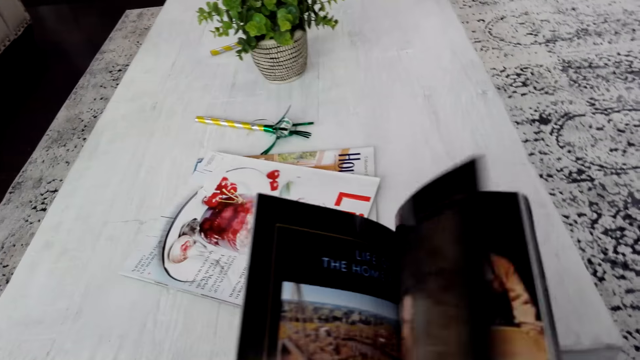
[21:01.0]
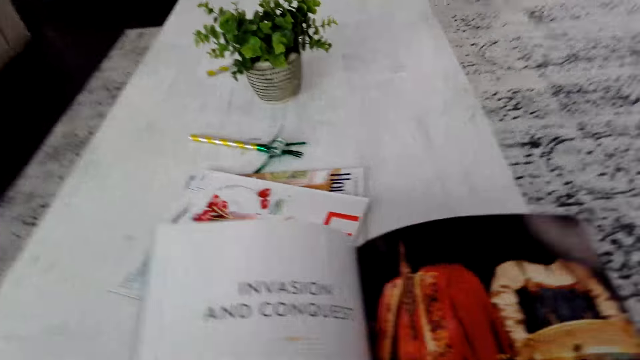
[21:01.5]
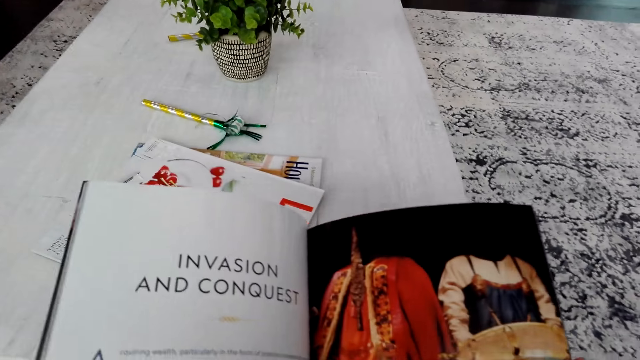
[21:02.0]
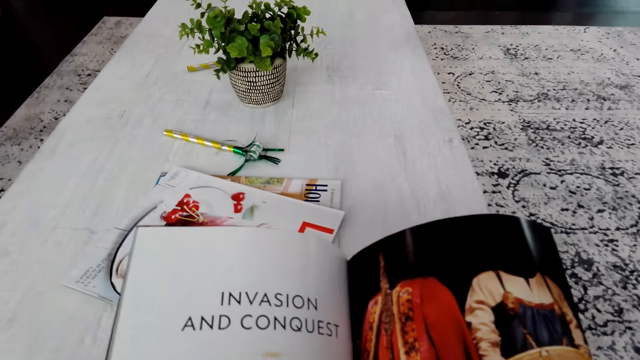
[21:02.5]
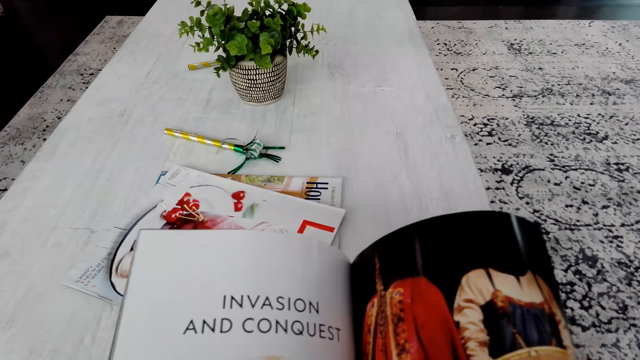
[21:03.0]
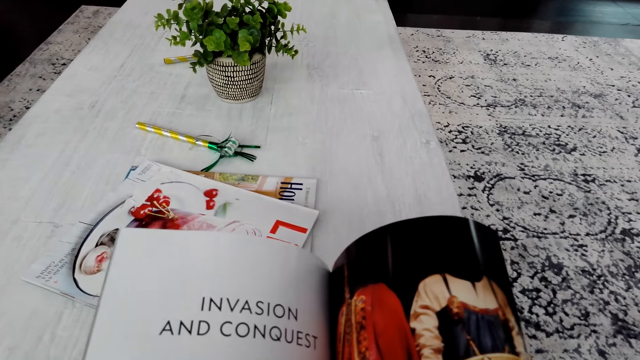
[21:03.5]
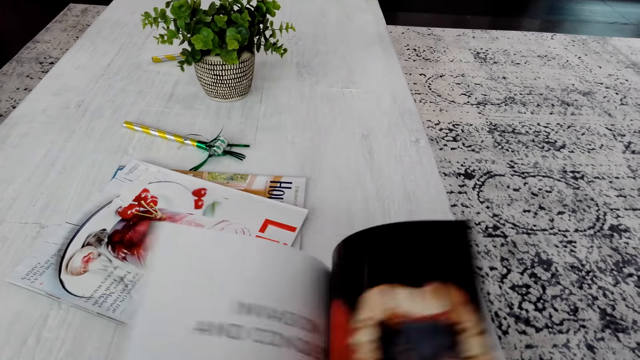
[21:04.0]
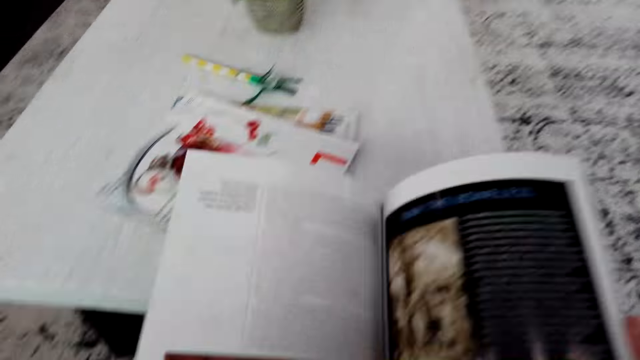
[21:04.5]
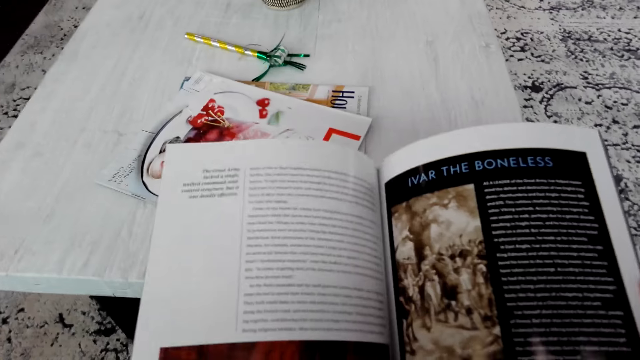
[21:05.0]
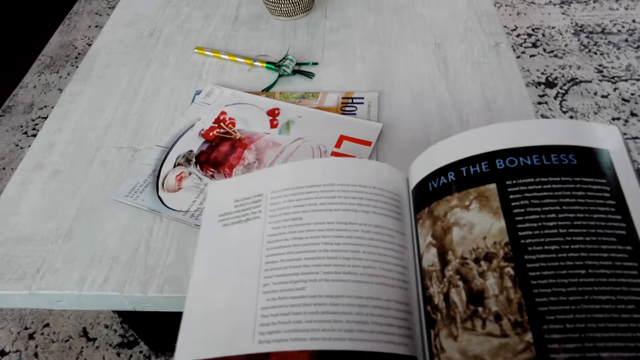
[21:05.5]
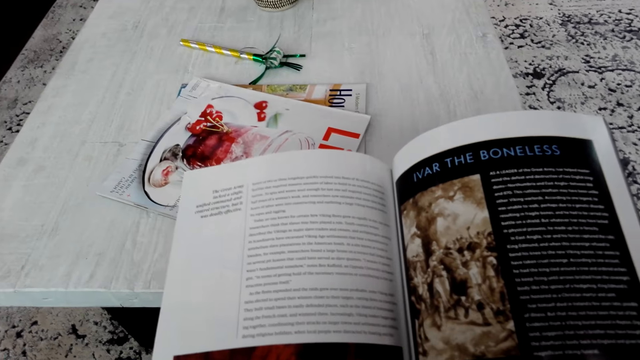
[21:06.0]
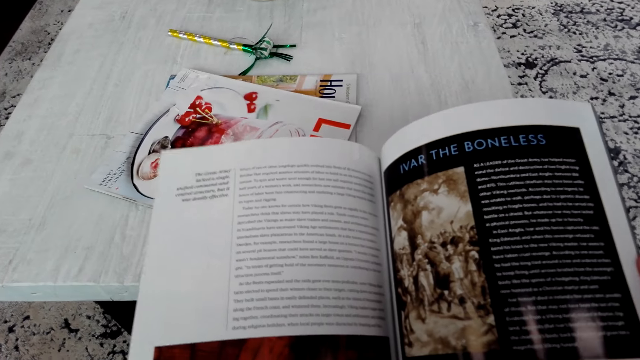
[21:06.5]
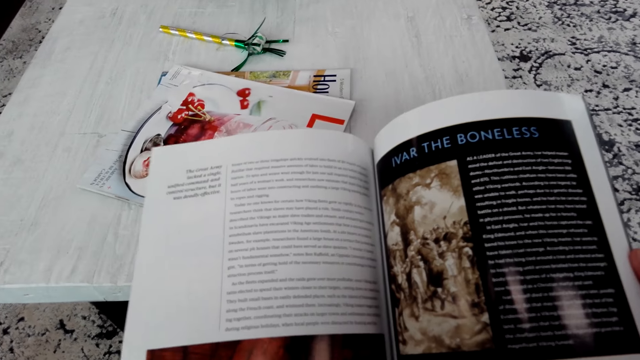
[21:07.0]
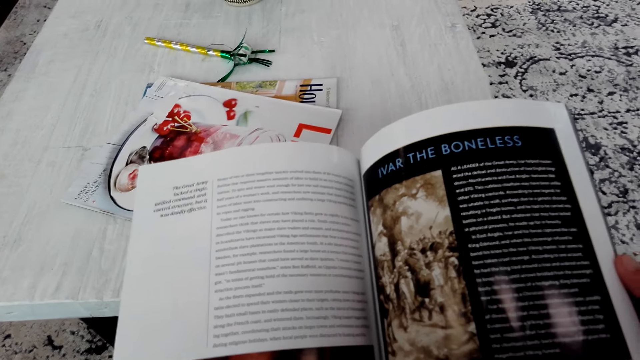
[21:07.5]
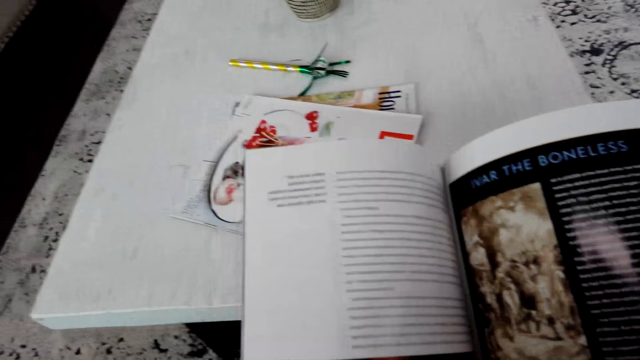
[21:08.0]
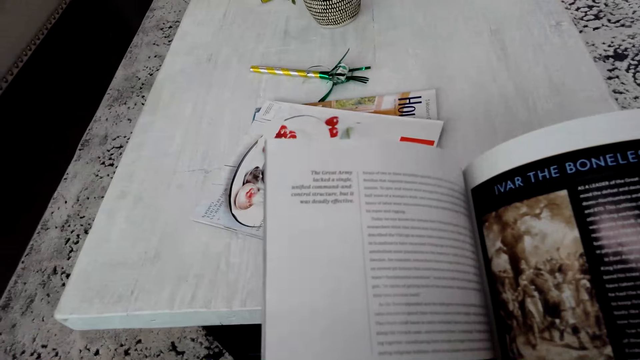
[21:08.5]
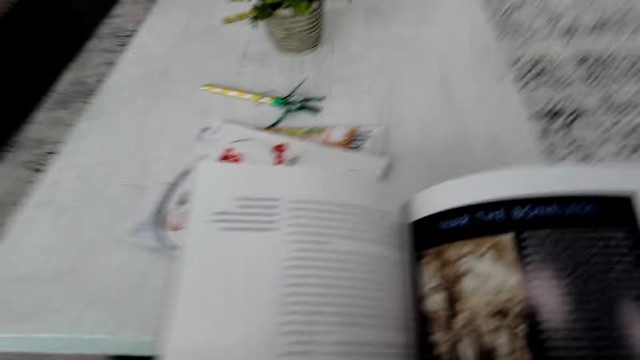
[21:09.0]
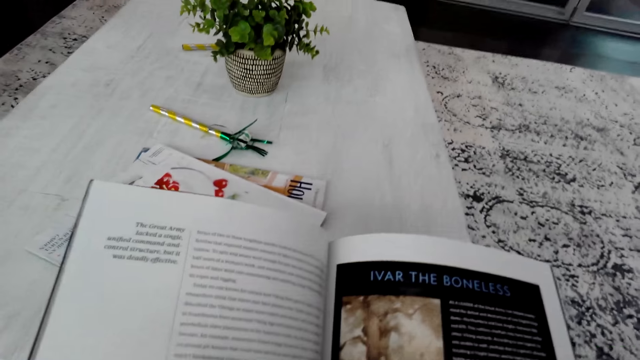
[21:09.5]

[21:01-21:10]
The camera wearer turns a page in the book. They turn another page in the book. They read the book.

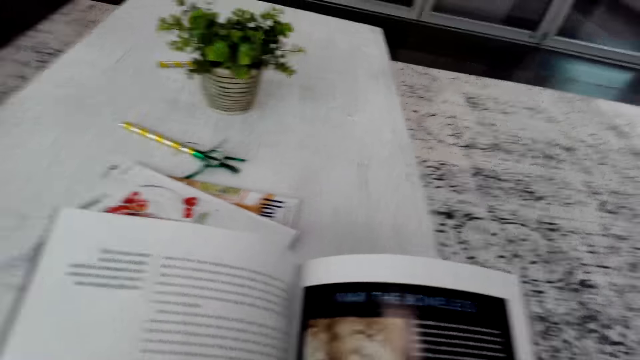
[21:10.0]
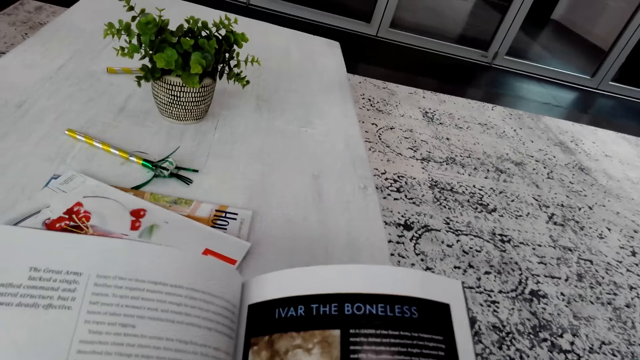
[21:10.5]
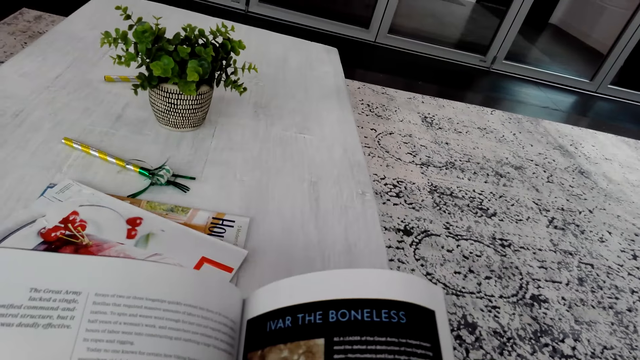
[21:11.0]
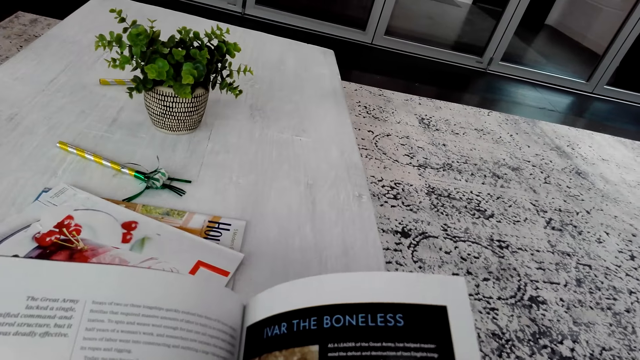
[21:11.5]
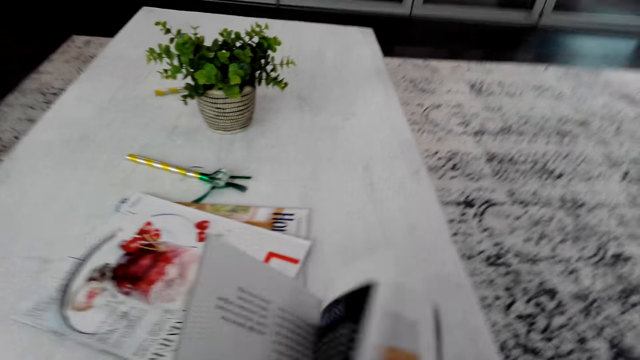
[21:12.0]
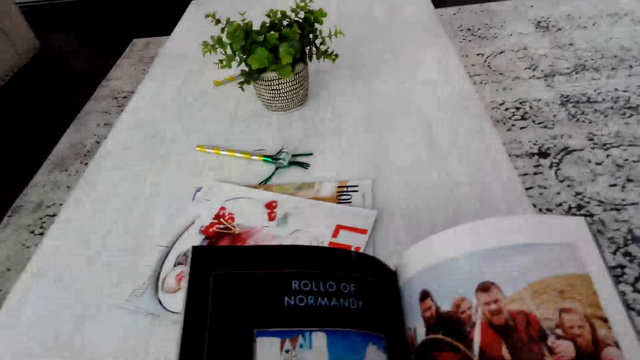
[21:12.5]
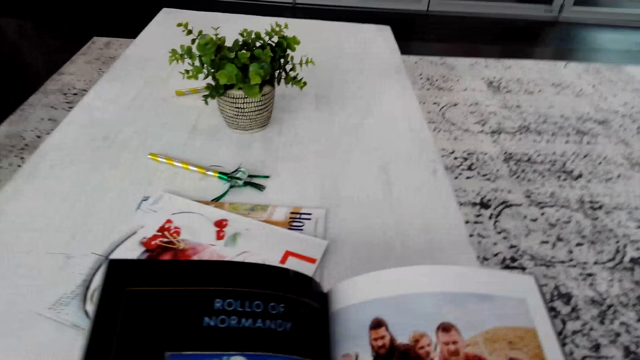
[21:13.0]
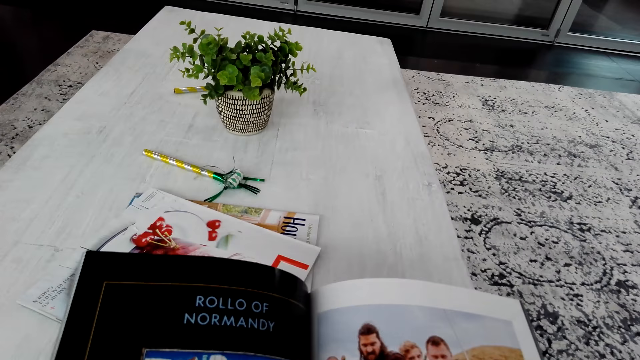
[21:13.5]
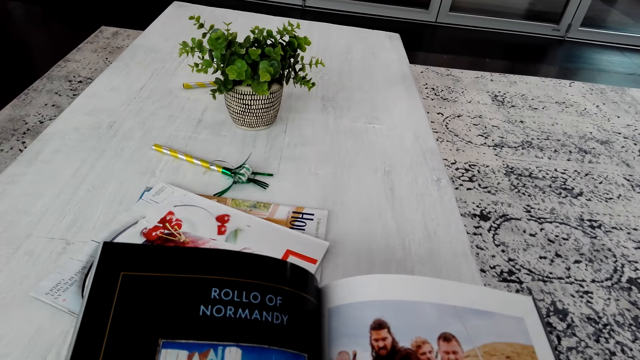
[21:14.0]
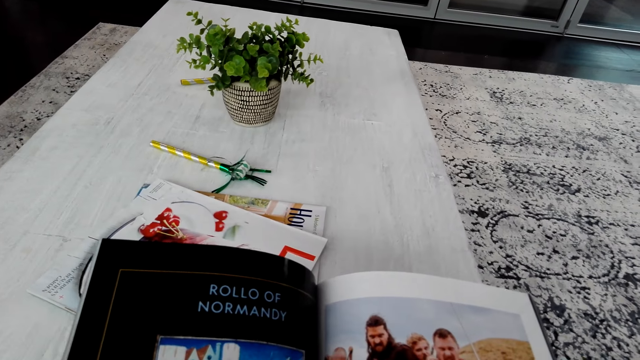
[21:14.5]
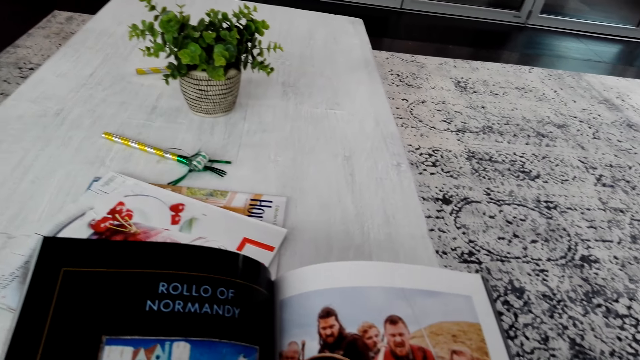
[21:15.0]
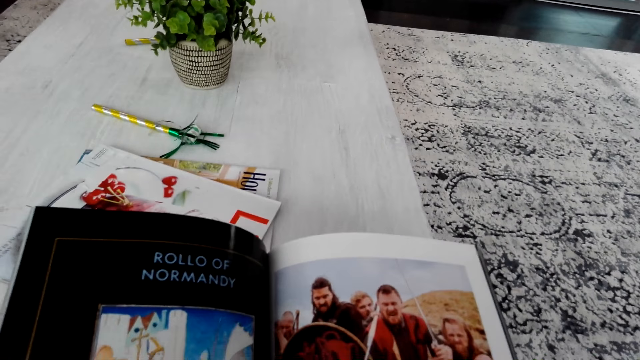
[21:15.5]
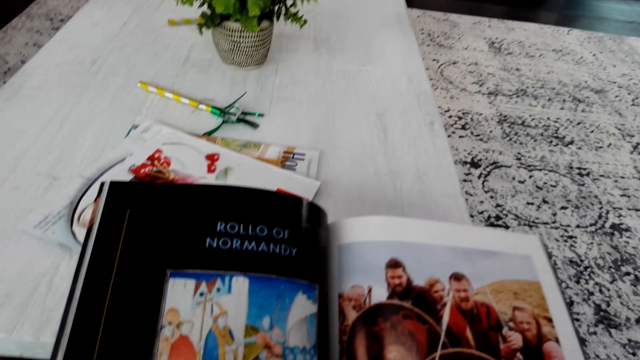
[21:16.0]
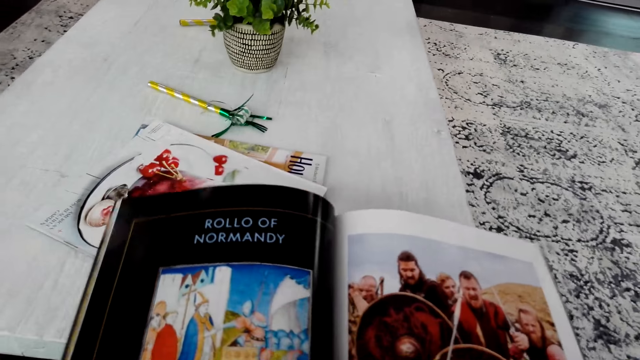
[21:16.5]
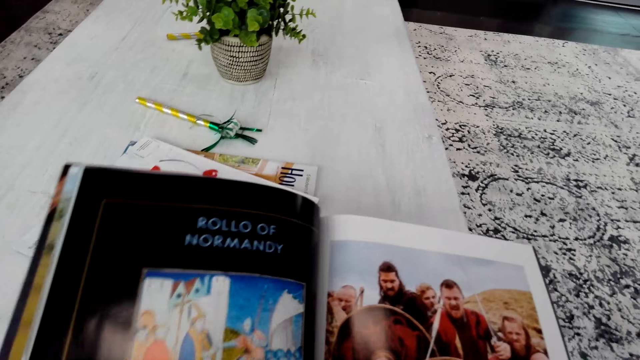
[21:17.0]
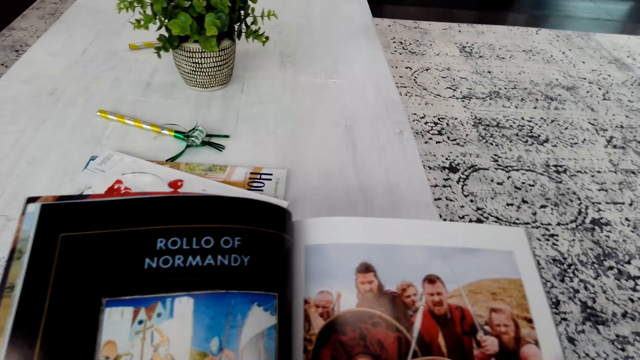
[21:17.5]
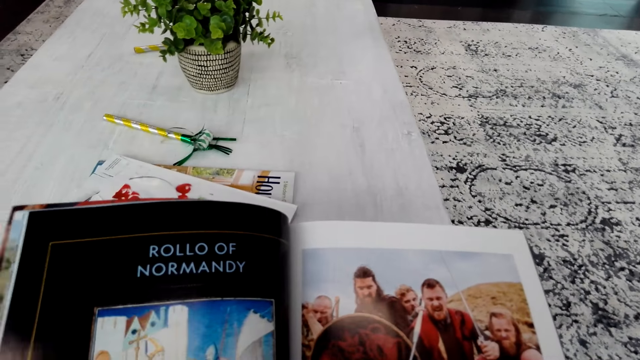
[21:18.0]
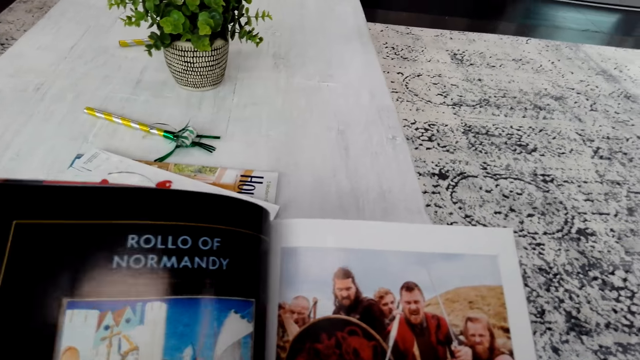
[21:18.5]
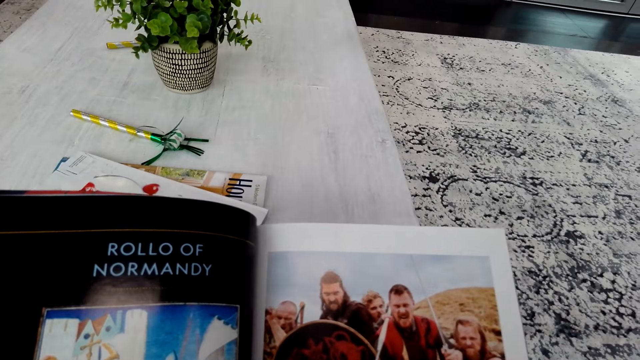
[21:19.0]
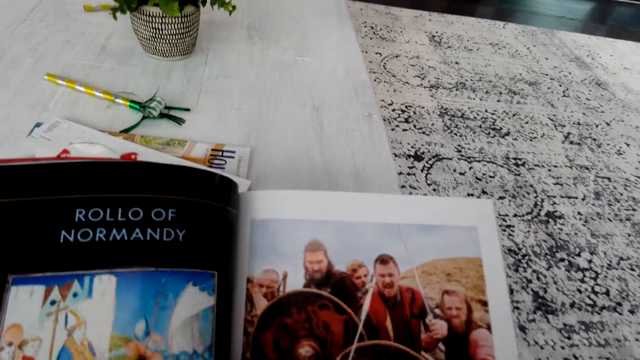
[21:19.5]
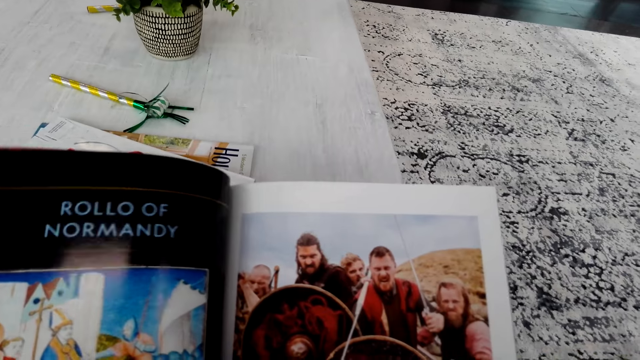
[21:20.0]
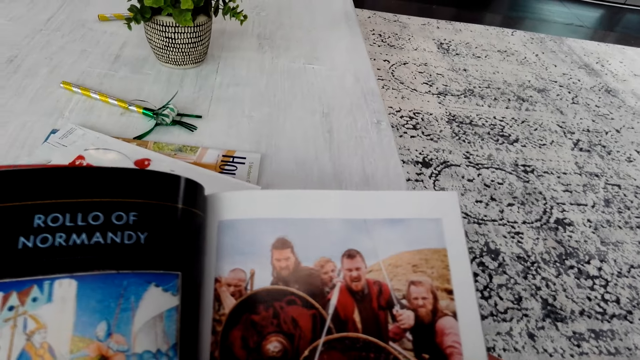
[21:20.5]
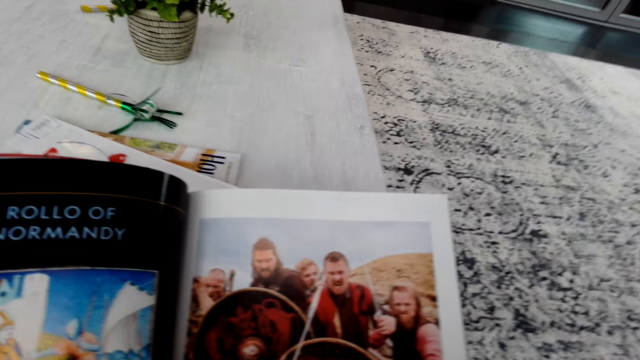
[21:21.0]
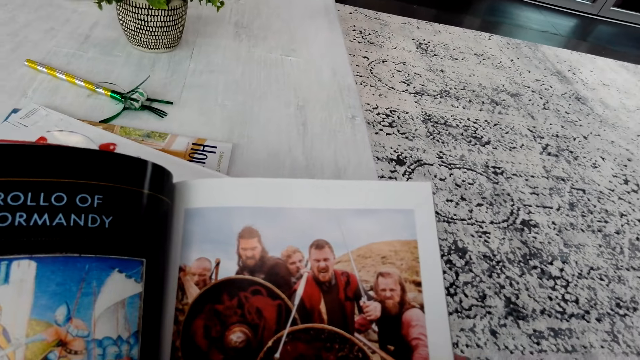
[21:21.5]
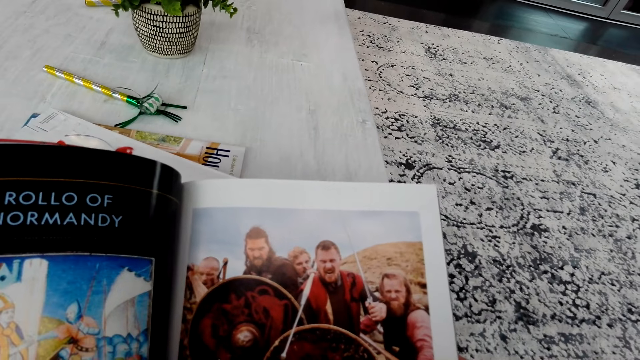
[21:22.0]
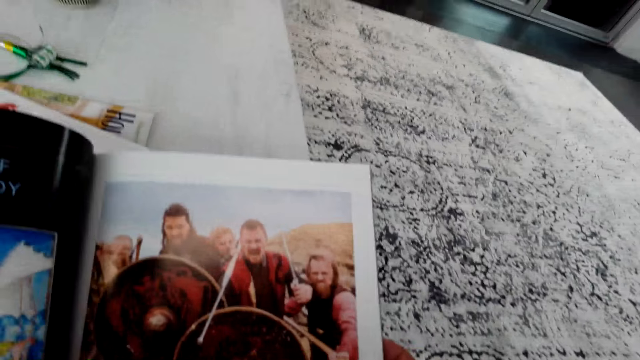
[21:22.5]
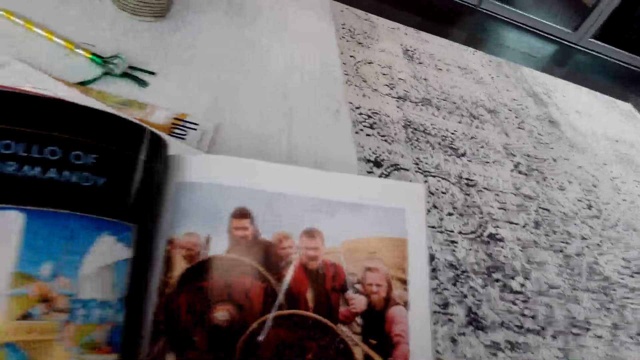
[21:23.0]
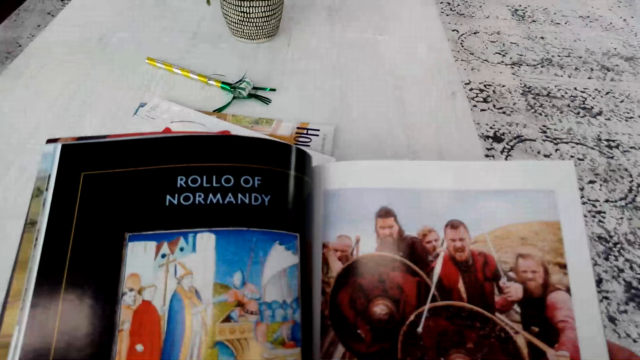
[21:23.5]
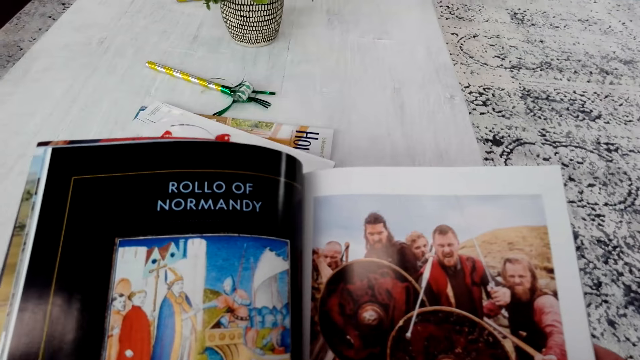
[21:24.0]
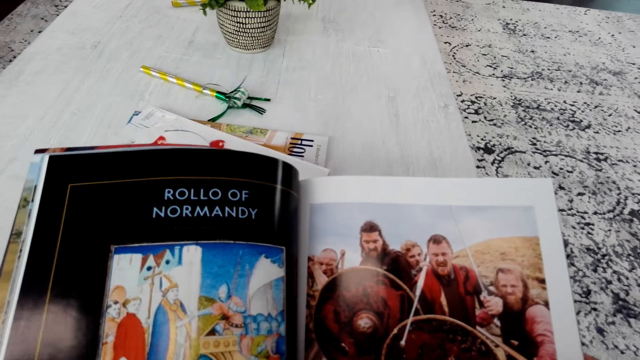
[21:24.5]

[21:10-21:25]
The camera wearer turns a page in the book. They read the book.
